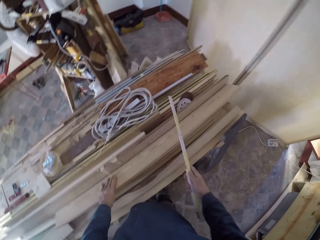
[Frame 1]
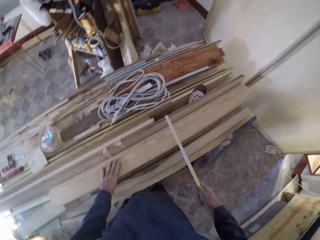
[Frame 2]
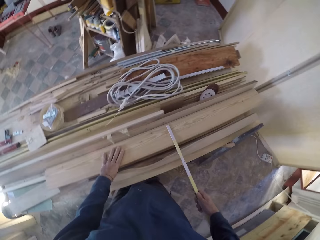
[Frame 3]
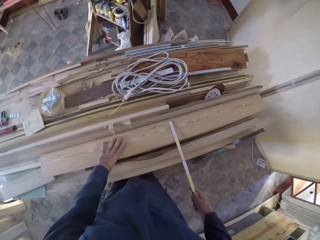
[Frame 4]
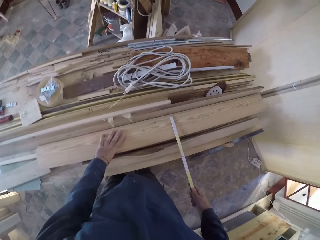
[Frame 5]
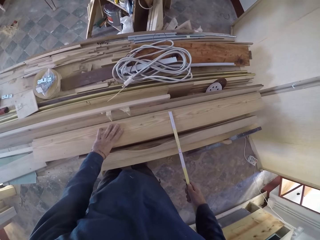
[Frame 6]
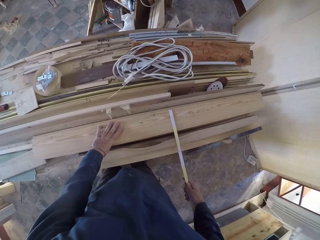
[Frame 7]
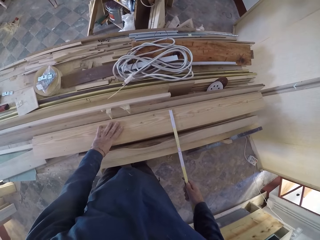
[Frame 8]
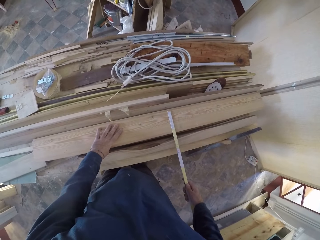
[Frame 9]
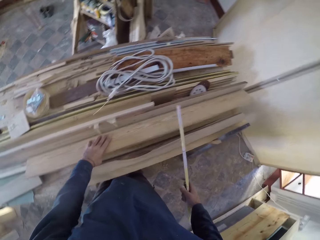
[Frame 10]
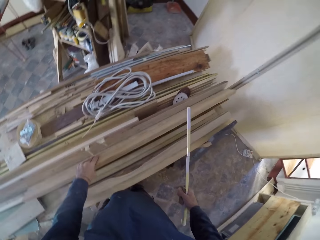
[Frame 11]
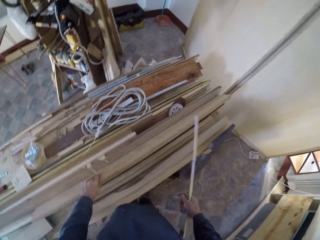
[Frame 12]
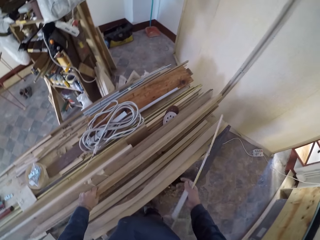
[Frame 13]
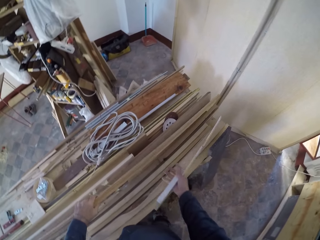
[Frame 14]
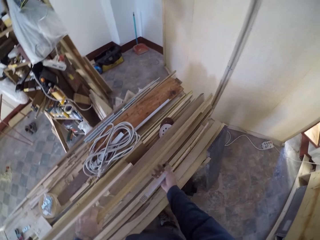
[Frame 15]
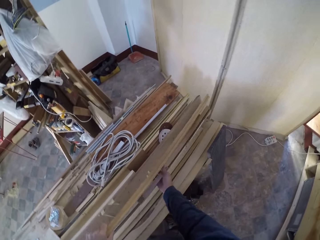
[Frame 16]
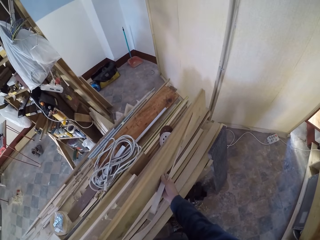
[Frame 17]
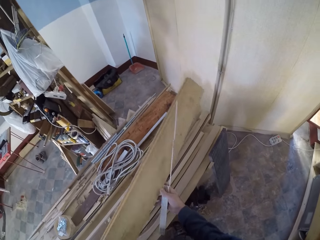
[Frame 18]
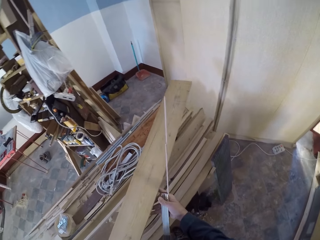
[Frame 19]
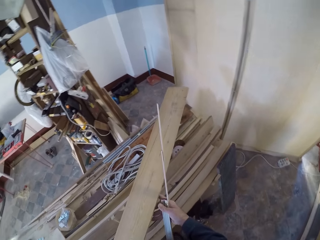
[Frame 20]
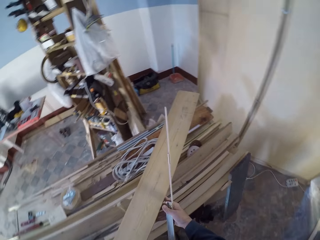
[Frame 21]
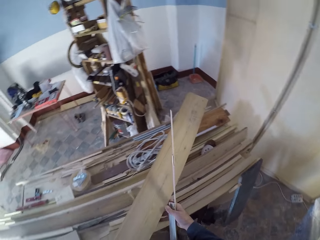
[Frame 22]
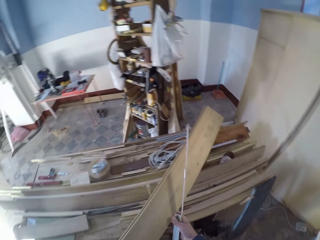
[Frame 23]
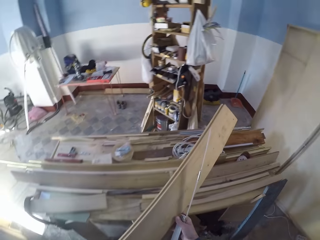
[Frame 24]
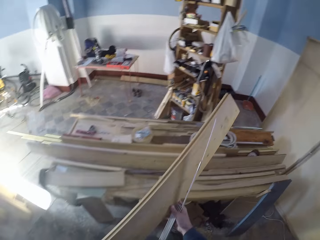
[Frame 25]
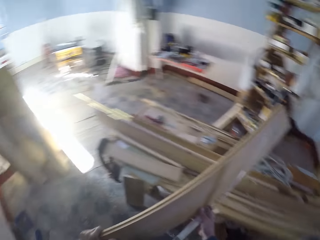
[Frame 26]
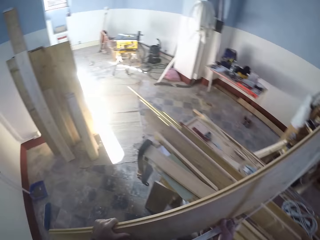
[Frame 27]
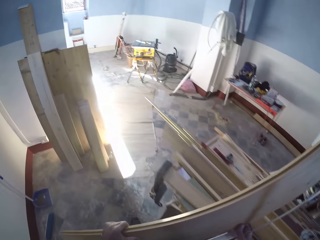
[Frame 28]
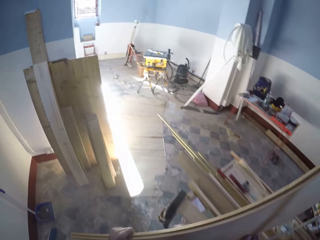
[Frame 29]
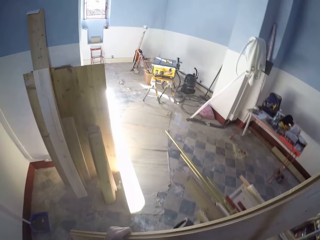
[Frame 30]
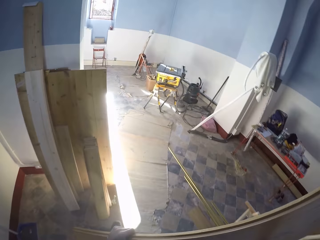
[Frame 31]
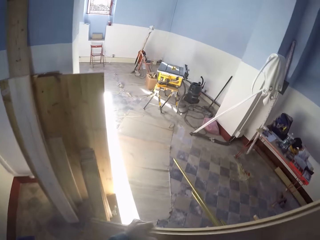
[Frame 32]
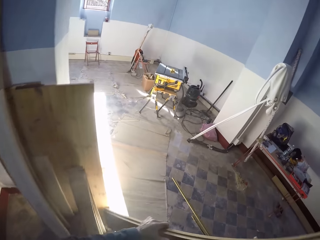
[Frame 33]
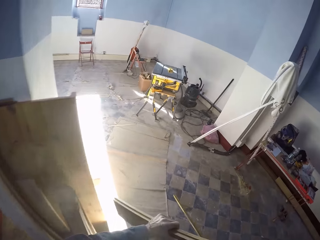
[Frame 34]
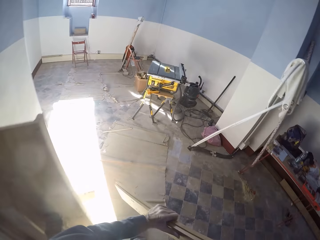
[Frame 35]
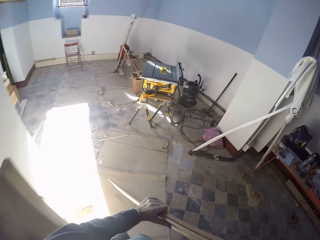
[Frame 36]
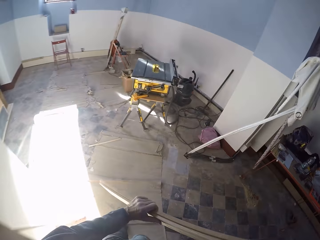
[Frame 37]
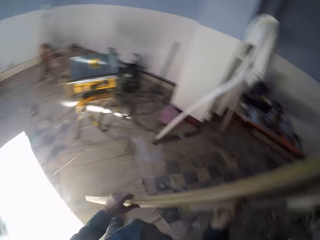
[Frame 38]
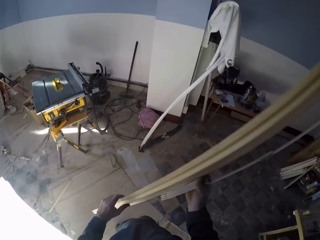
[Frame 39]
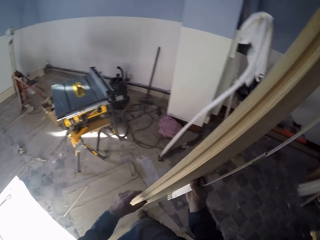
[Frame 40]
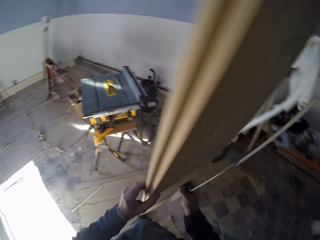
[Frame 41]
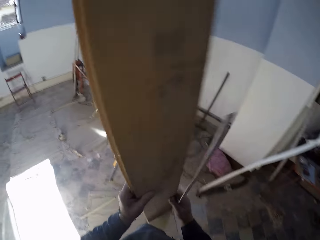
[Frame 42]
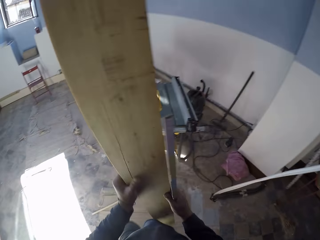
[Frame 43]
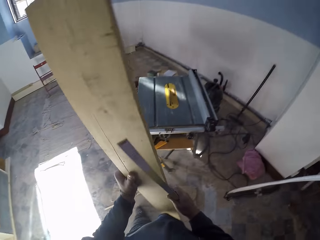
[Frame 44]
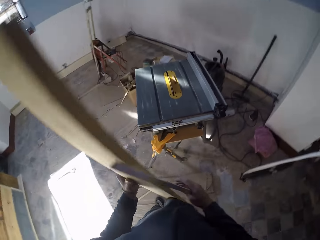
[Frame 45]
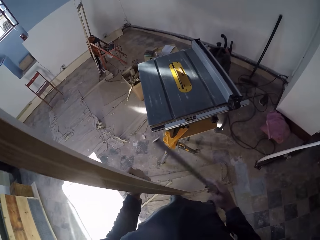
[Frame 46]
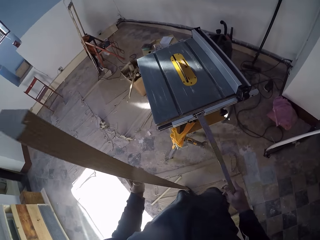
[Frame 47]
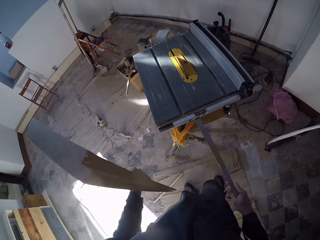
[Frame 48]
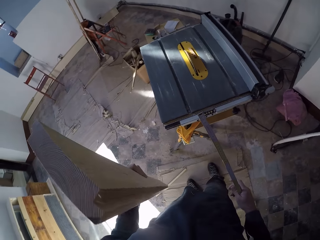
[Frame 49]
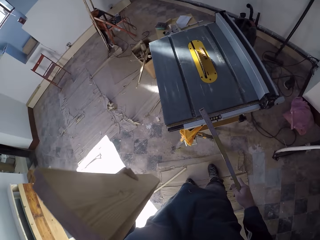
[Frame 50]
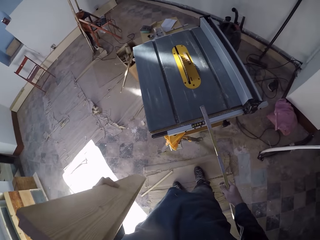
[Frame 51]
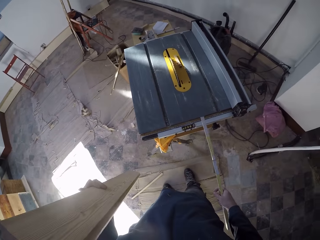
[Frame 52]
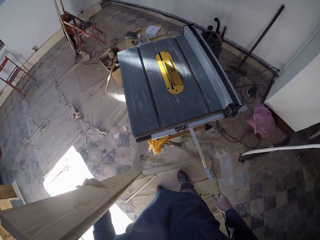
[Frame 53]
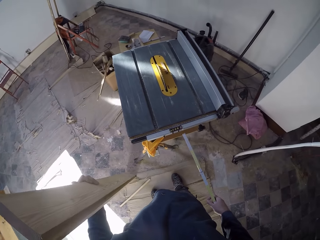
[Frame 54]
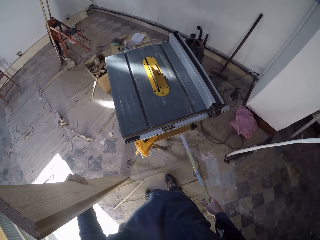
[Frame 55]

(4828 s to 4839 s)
The camera wearer measures the plank of wood with the foldable ruler. He lifts the plank of wood with both hands. He carries the plank of wood. He passes the plank of wood to his left hand from his right hand. He drops the plank of wood on the floor.

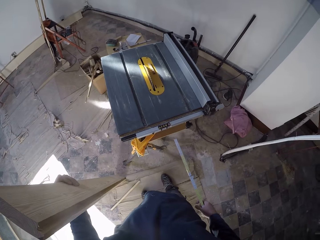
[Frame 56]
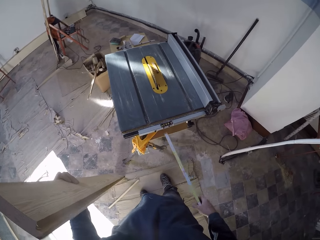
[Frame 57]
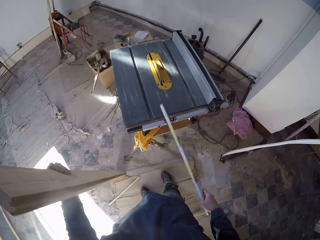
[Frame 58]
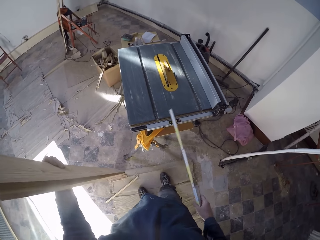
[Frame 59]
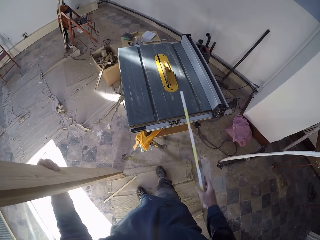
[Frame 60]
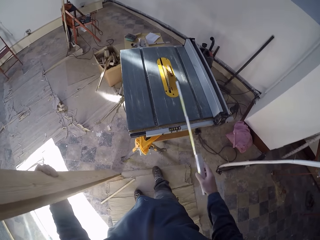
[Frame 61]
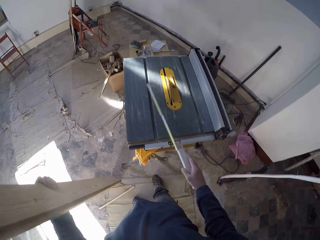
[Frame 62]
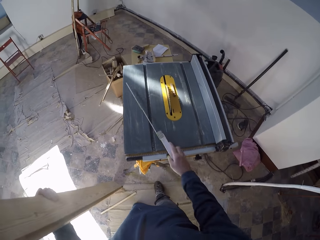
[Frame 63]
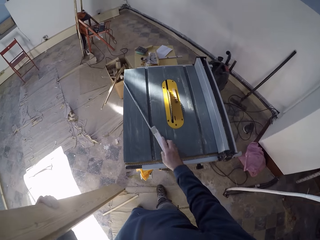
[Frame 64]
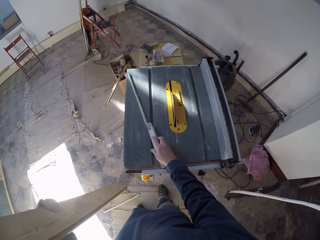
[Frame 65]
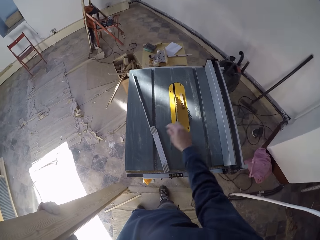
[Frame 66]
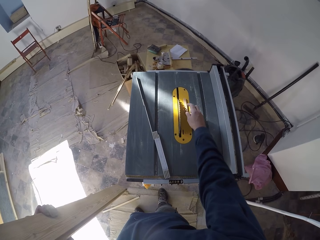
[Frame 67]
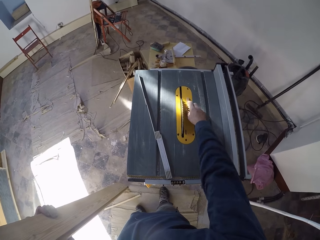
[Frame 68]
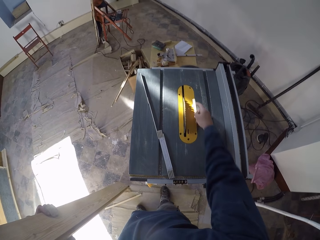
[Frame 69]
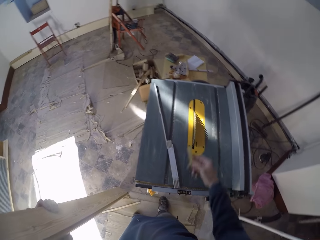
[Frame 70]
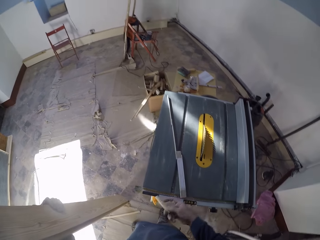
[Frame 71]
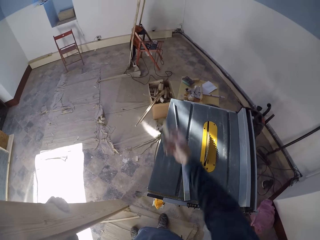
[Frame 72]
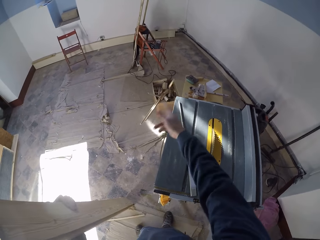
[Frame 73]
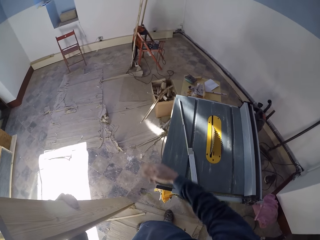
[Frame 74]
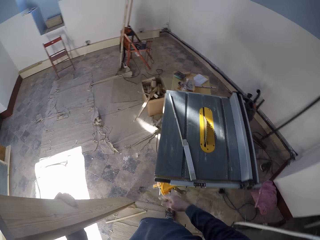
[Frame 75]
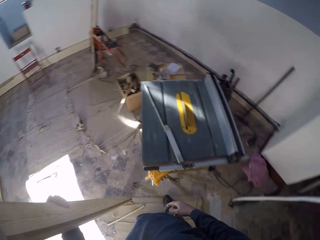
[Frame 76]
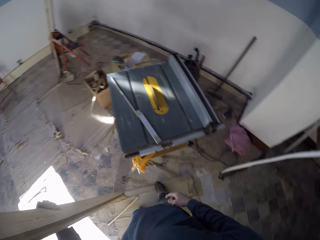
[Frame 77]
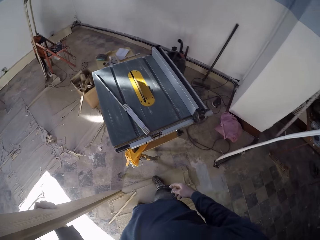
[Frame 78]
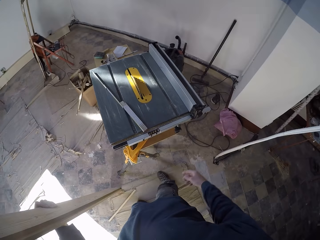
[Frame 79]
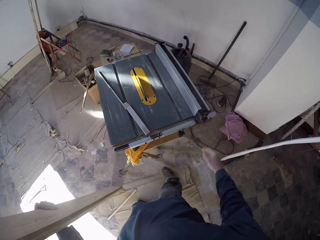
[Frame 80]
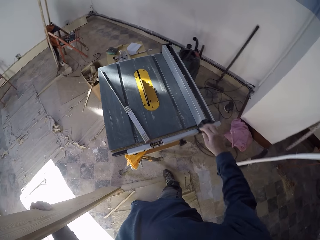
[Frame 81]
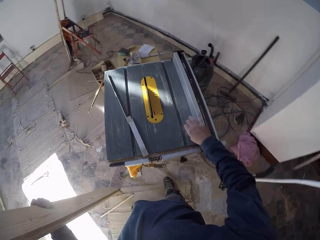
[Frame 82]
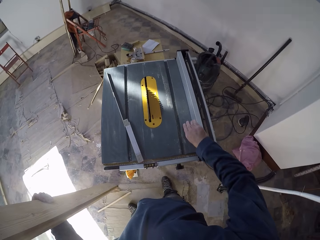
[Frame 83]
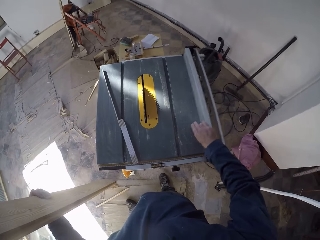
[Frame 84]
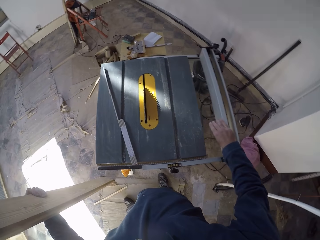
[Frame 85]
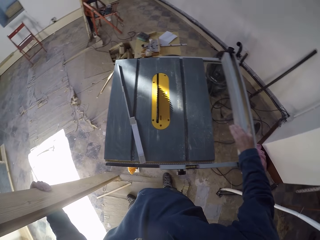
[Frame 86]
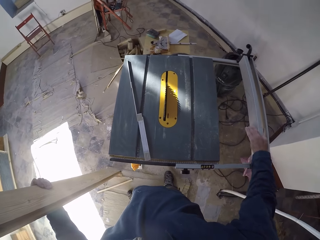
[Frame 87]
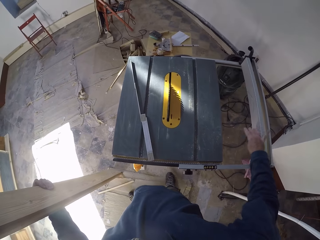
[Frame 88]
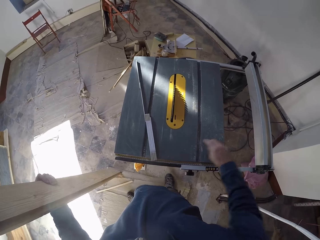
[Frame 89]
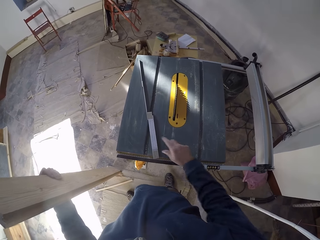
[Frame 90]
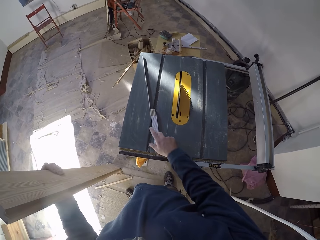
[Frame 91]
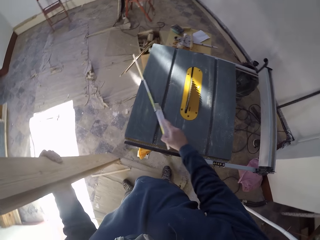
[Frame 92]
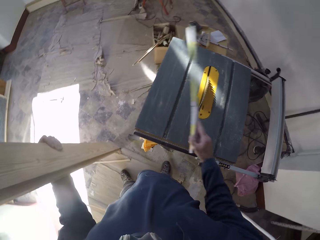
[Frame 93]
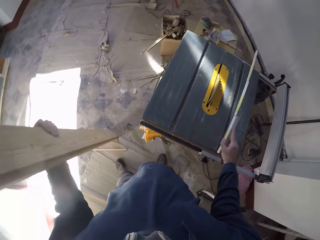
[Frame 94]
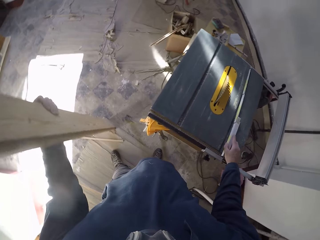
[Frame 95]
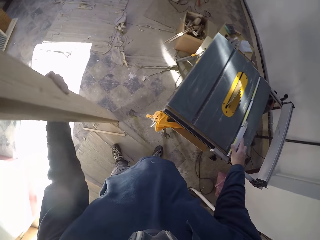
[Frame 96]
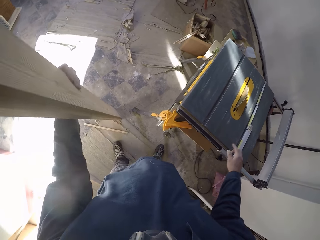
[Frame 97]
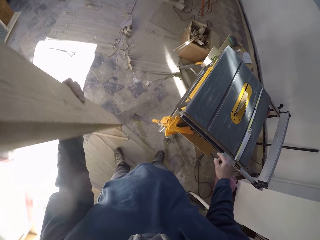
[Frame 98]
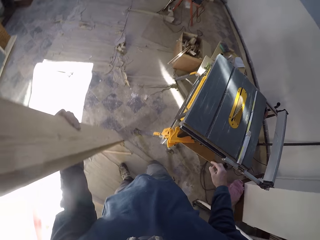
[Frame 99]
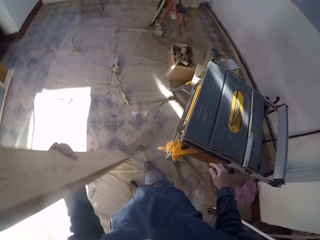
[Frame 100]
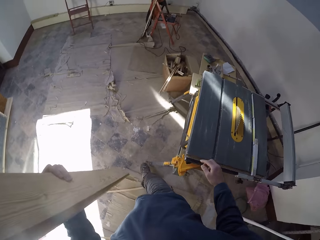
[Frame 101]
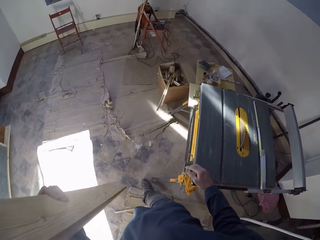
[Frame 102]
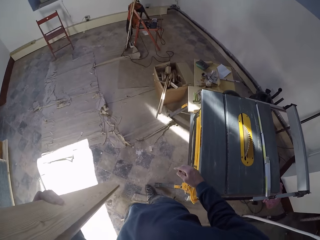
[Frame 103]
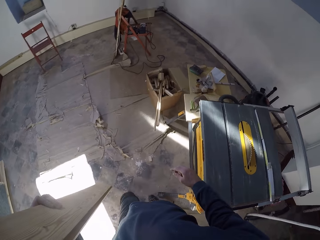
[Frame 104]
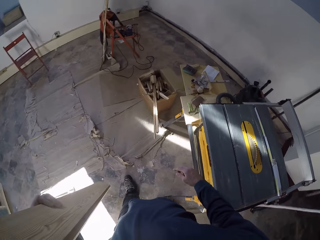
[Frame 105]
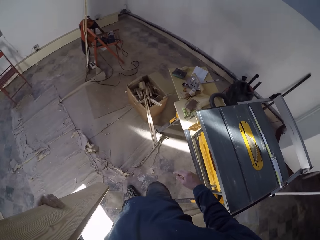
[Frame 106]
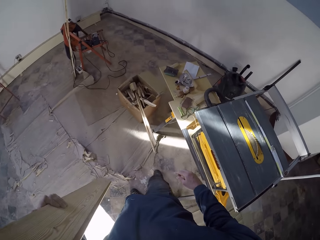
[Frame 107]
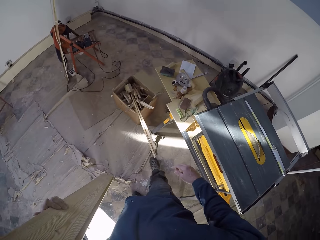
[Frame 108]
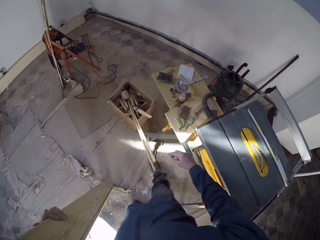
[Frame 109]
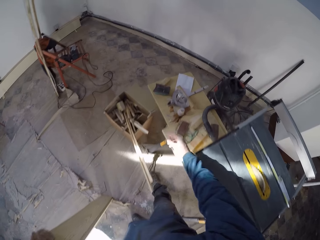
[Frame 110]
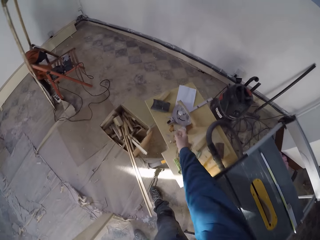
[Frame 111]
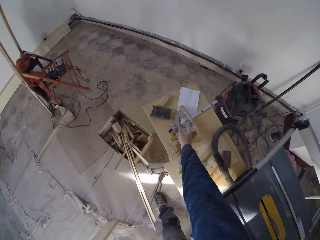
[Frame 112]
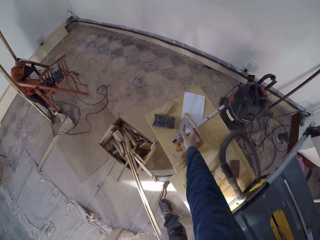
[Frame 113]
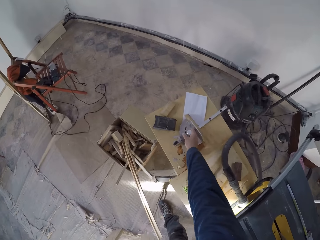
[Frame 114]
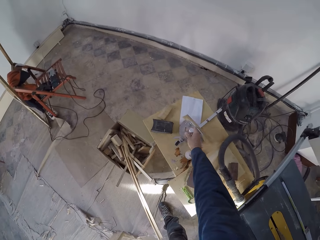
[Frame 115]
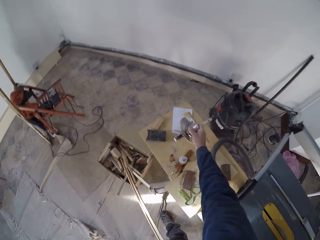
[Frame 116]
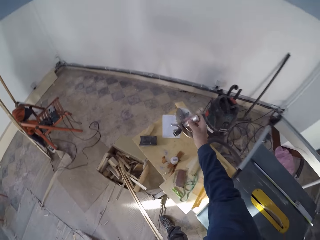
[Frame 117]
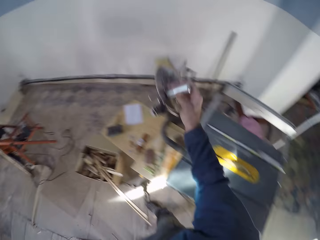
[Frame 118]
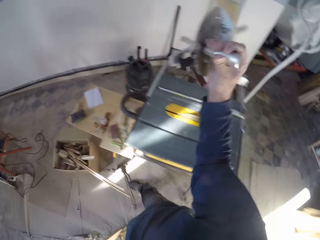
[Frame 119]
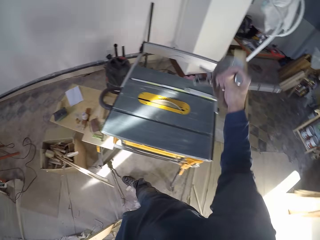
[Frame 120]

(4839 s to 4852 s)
The camera wearer drops the foldable ruler on the bench. He picks up a wood part from the bench with his right hand. He throws the piece of wood into a box with his right hand. He opens the bench sidebar with his right hand. He moves part of the circular saw. He carries the foldable ruler with his right hand and drops the foldable ruler with his right hand on the bench. He walks on the floor. He picks up a semi-circle tool or fence with his right hand.
